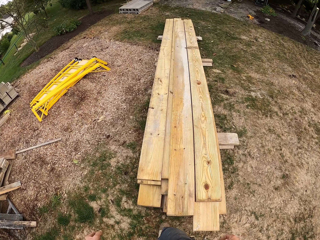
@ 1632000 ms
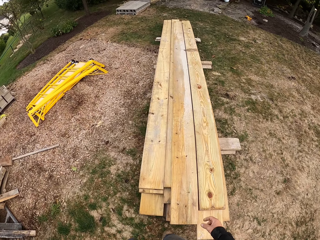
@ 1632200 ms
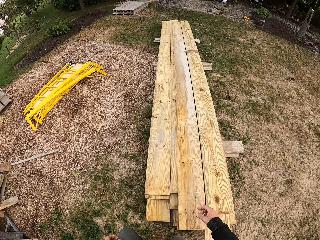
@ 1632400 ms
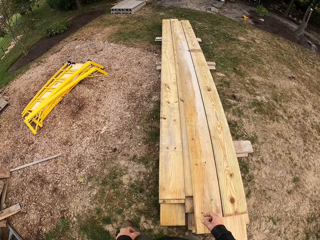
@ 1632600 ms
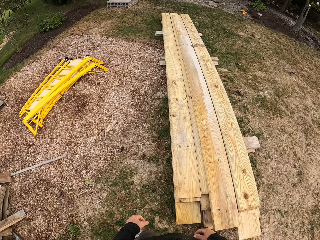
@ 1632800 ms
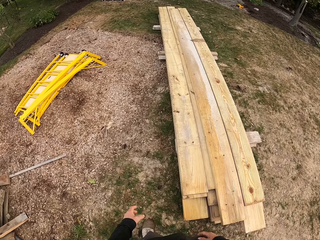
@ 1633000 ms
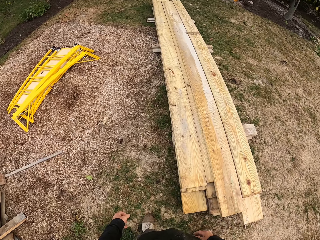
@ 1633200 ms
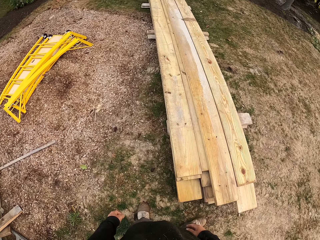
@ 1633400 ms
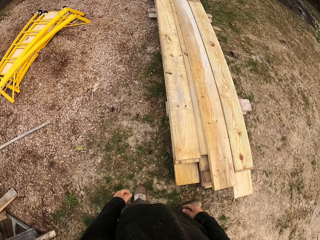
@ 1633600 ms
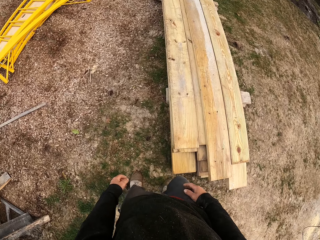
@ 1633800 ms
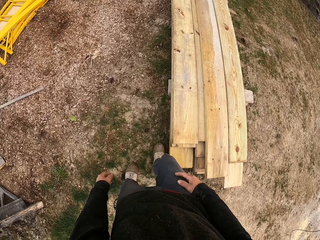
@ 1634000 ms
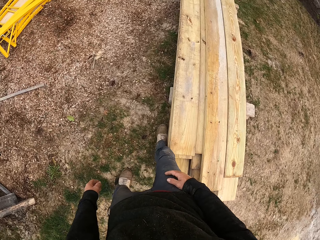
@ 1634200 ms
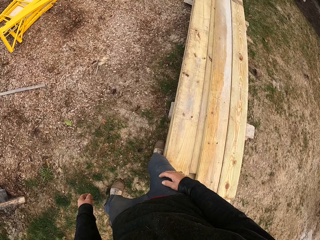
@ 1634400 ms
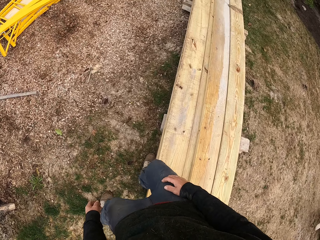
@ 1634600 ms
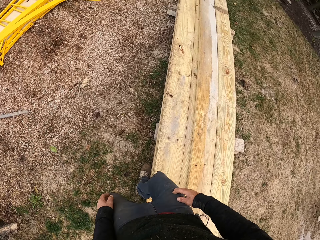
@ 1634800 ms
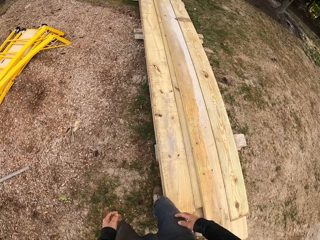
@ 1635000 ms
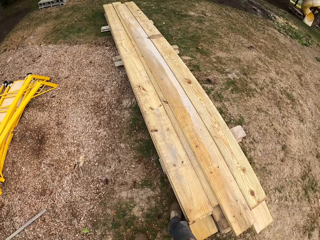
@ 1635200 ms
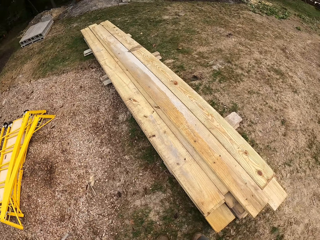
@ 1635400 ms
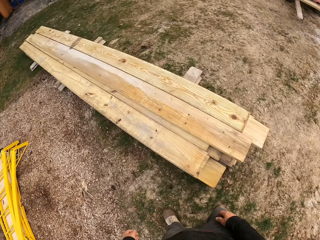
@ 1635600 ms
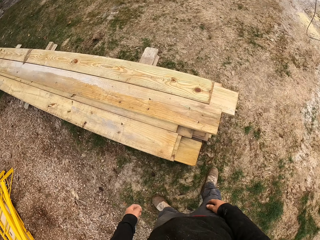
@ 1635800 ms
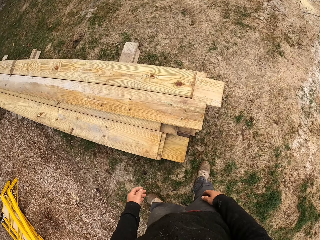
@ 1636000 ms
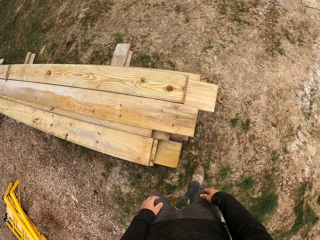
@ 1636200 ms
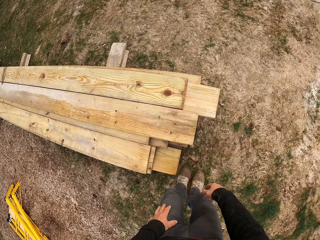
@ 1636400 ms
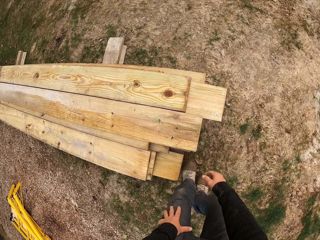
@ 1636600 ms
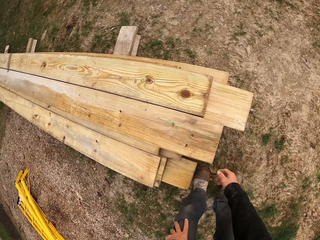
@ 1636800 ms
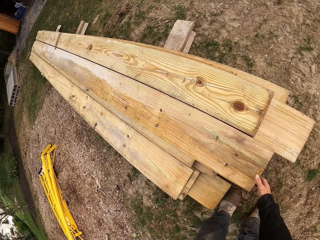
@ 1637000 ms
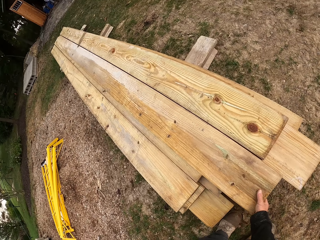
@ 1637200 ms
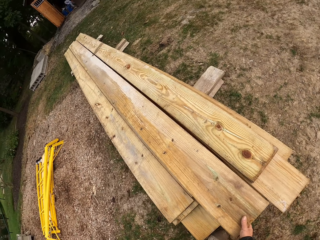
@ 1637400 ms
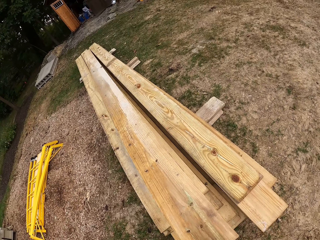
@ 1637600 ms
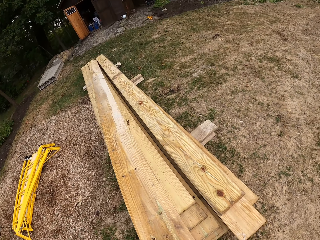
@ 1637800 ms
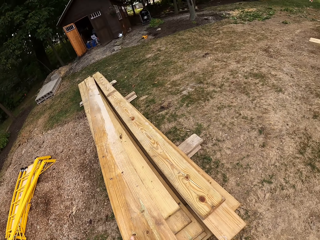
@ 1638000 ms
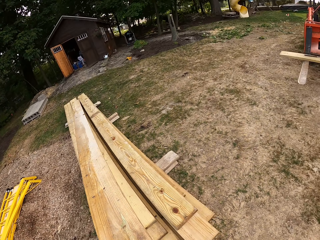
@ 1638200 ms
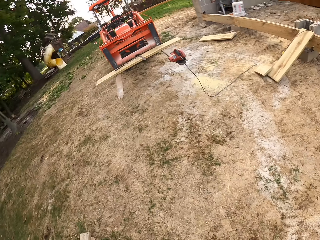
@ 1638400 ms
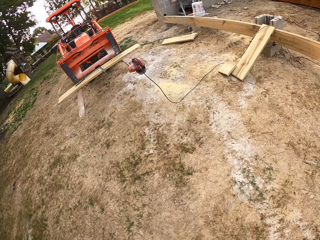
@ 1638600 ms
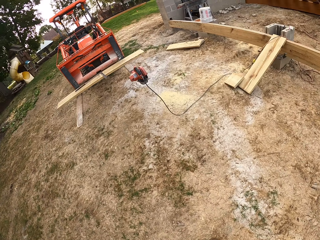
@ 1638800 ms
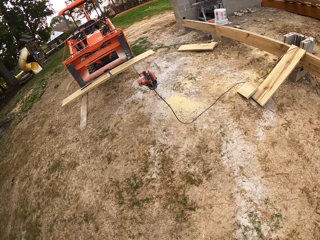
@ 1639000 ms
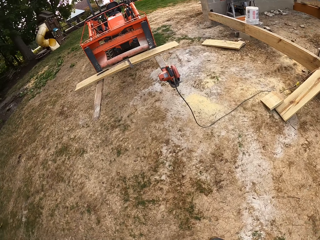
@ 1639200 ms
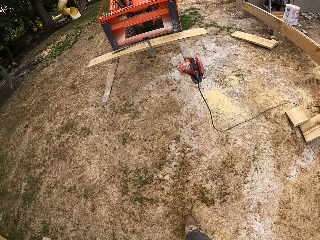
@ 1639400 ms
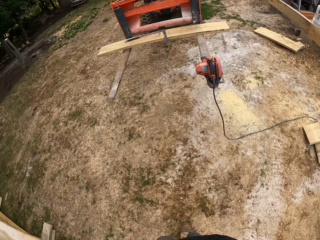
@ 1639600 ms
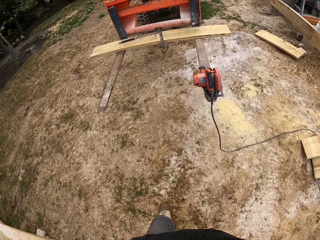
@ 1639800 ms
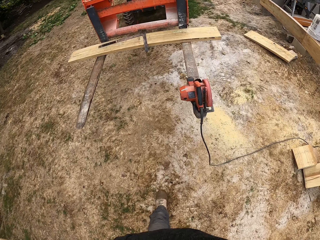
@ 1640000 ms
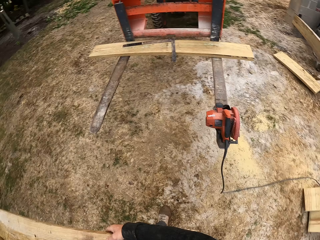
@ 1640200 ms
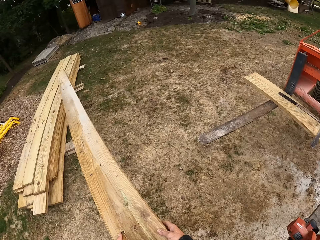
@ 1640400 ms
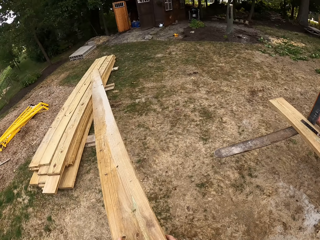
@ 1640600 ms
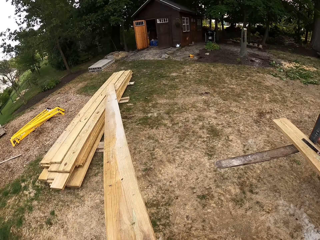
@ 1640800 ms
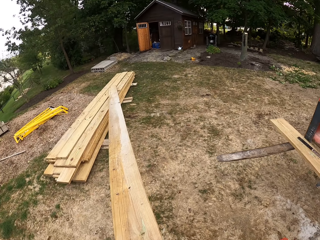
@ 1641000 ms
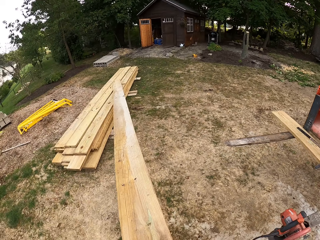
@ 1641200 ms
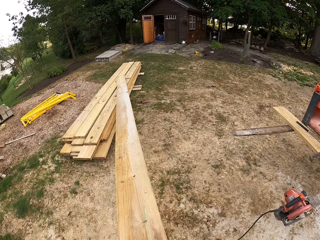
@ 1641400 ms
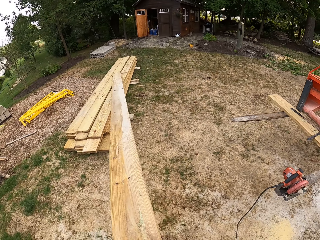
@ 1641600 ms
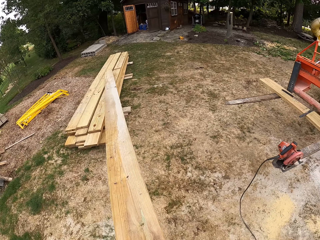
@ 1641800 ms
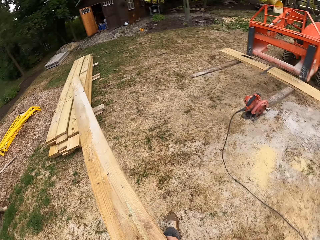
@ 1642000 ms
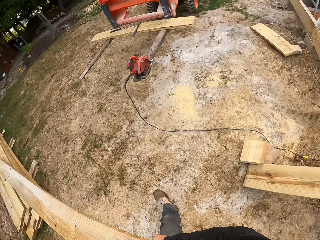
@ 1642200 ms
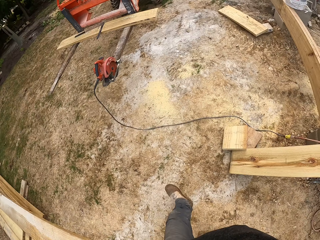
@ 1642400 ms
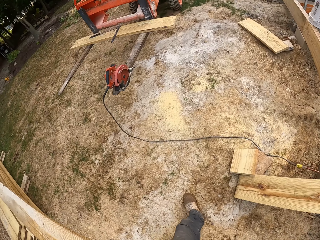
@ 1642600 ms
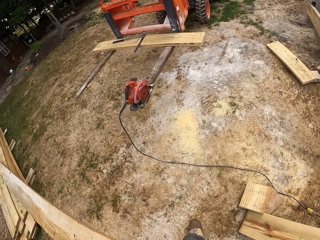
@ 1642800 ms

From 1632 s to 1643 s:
The camera wearer looks at the wood. He moves the wood with his leg. He turns around. He picks up the timber. He turns around. He moves. He turns around. He pulls the timber.

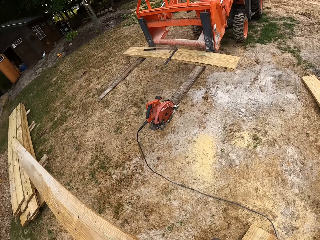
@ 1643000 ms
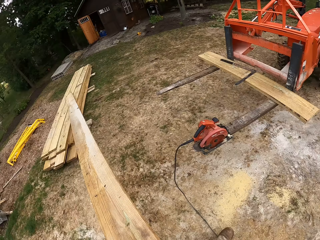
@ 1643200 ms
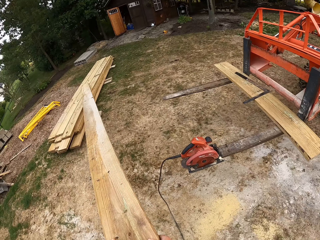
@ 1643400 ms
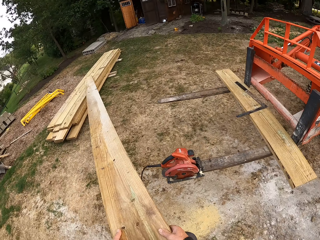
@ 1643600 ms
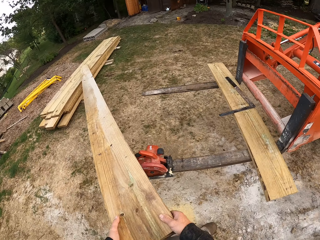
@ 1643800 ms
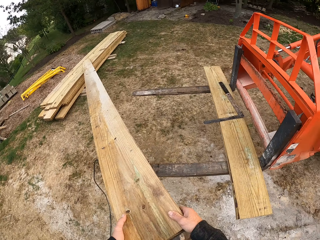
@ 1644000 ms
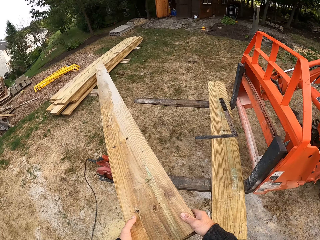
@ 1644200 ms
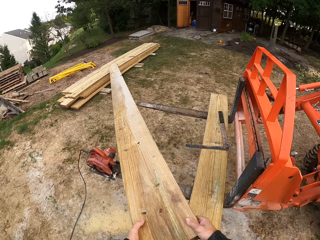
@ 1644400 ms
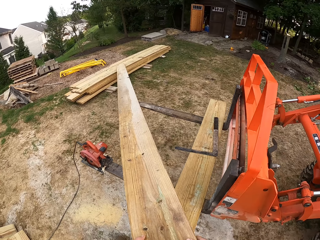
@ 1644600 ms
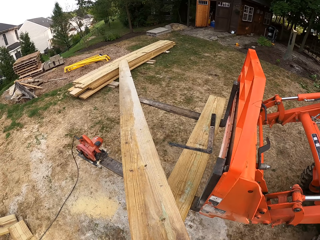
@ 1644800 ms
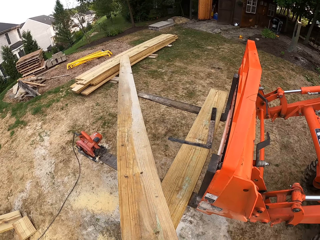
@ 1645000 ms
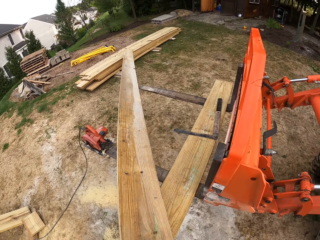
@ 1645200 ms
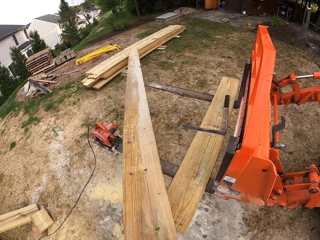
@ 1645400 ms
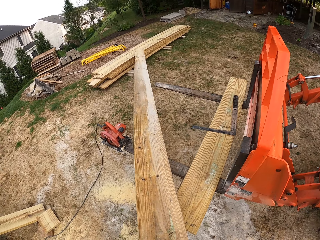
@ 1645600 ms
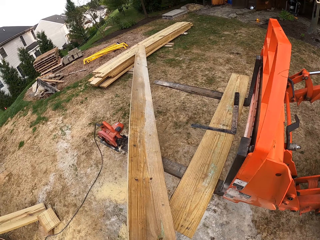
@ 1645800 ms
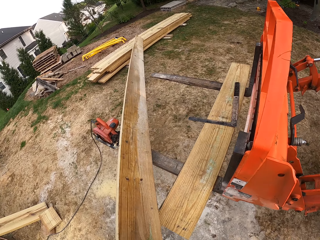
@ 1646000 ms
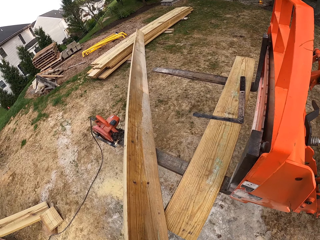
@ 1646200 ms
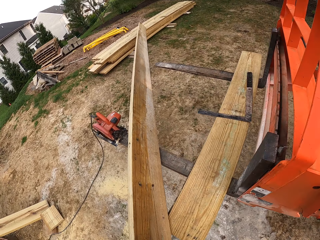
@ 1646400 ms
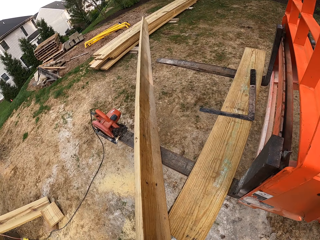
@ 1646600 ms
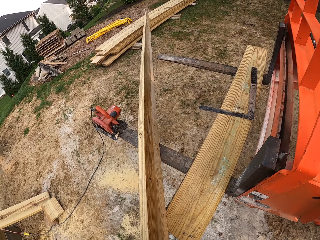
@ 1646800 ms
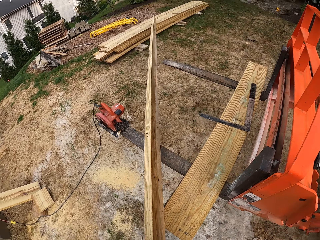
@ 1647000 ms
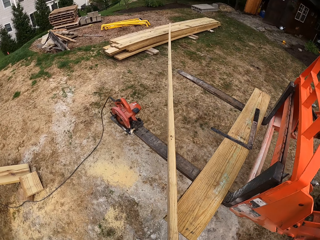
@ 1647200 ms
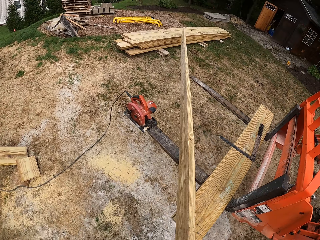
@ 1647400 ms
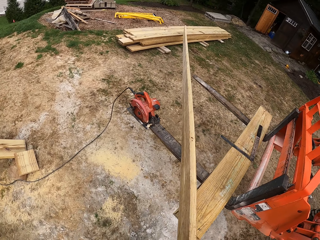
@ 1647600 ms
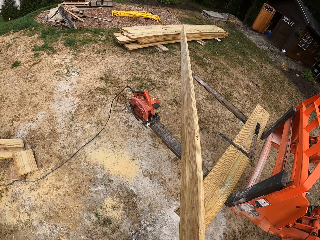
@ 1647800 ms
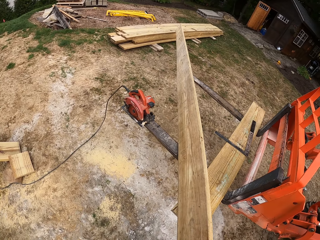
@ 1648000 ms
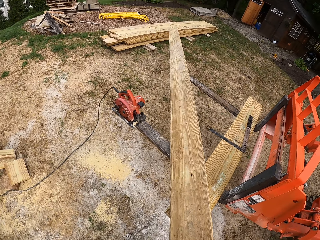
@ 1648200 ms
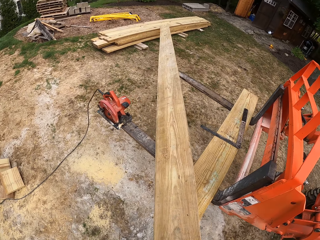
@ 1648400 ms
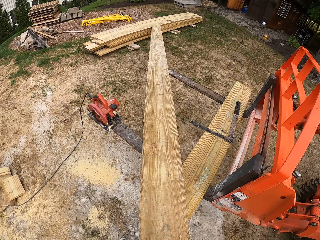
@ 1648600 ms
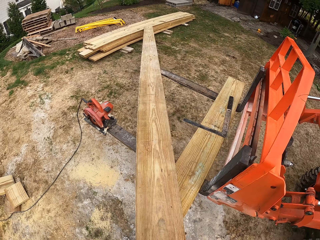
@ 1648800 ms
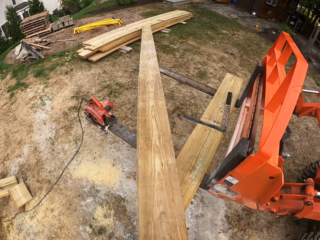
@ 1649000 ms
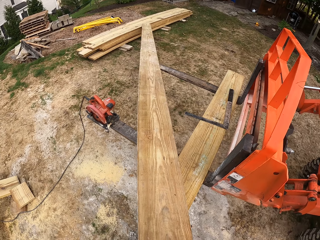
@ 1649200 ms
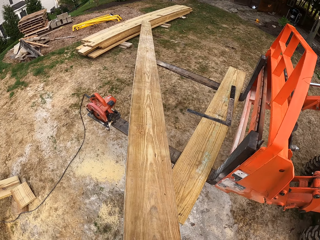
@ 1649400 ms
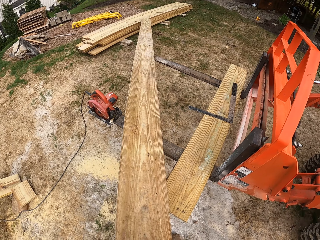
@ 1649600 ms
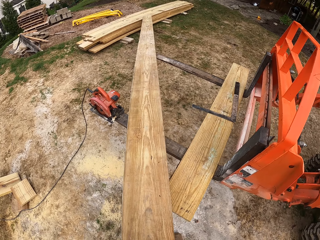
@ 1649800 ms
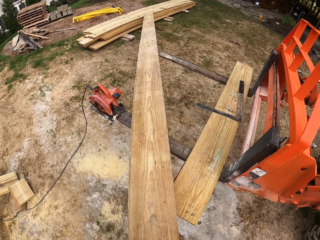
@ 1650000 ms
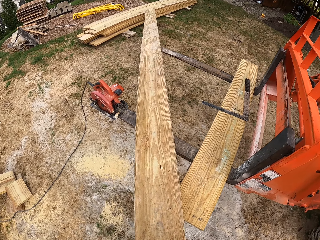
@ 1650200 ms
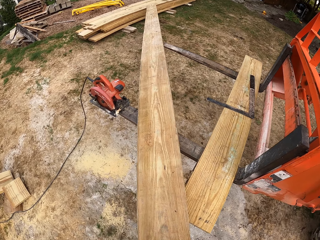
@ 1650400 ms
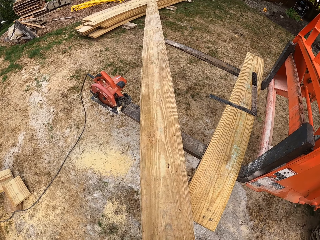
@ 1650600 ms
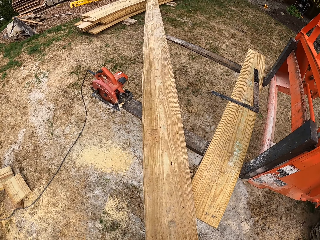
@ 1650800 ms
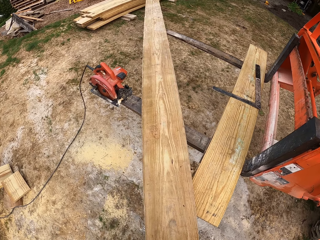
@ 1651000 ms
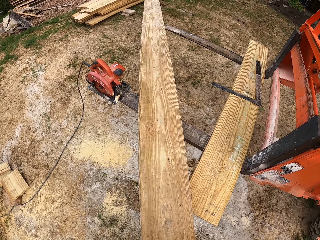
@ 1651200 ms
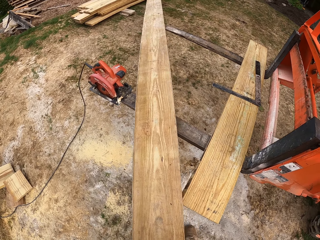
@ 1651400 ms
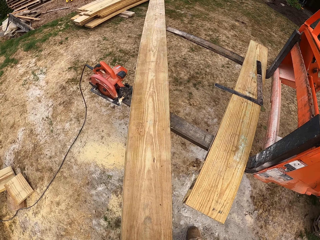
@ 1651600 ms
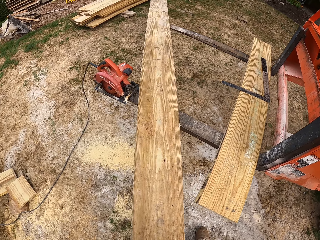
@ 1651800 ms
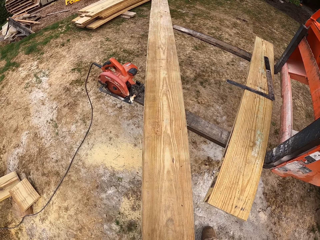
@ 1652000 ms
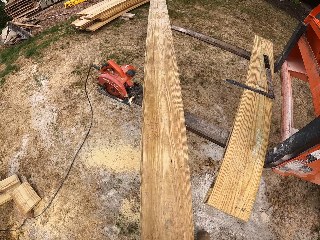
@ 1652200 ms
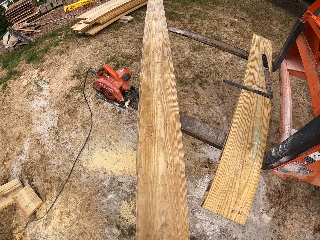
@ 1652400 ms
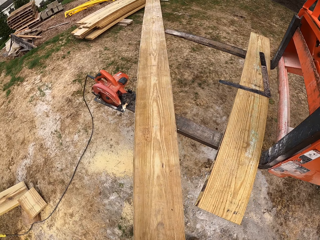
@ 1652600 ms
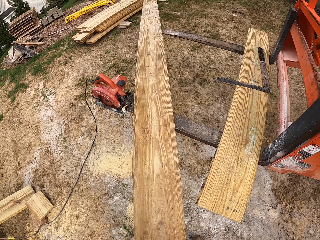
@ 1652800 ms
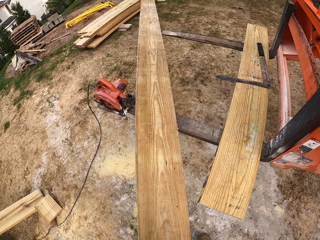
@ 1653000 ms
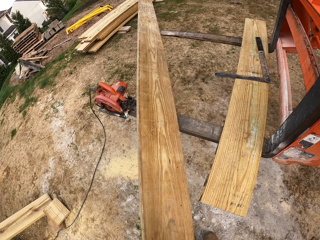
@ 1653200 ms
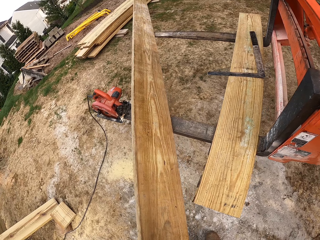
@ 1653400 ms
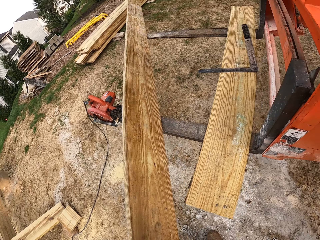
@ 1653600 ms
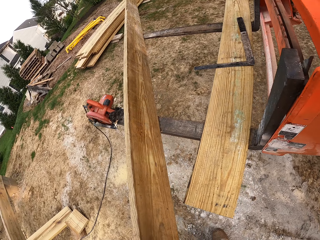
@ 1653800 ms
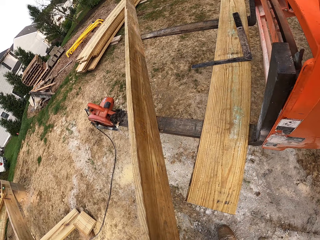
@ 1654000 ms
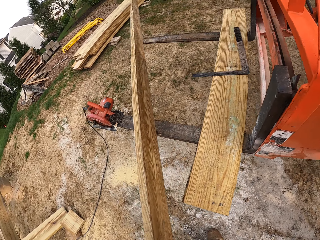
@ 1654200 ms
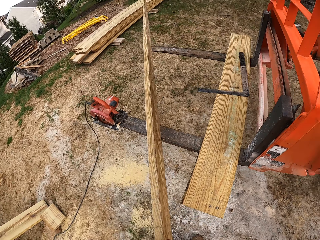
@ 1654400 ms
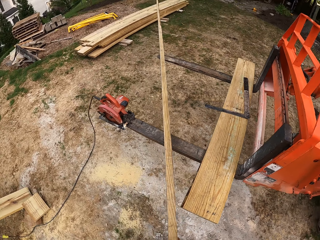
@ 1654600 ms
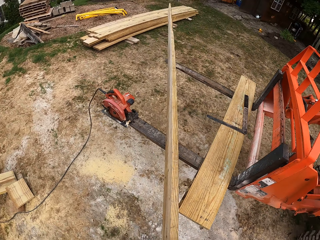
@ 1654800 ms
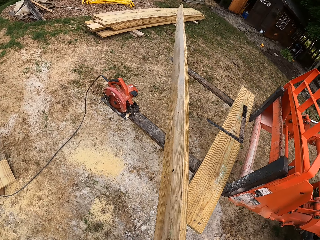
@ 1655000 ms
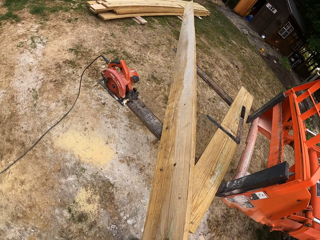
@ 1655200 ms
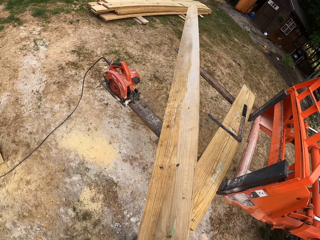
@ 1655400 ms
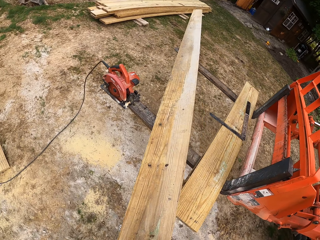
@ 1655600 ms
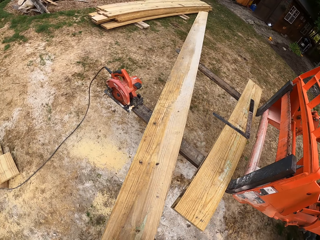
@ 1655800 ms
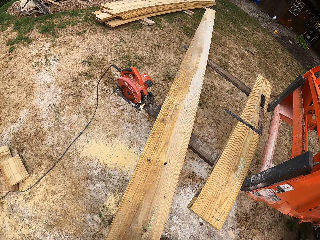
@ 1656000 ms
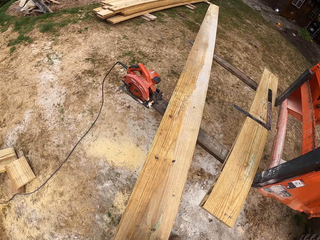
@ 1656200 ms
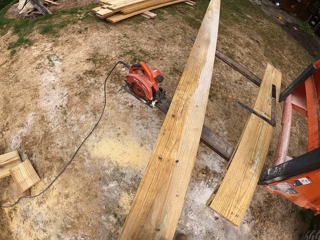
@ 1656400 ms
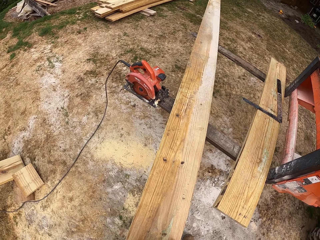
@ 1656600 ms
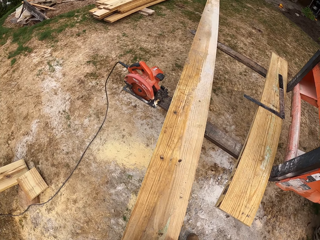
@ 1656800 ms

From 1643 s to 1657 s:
The camera wearer walks. They put a wood on the cutting machine or fork lift. They turn the wood and adjust the wood on the machine.
